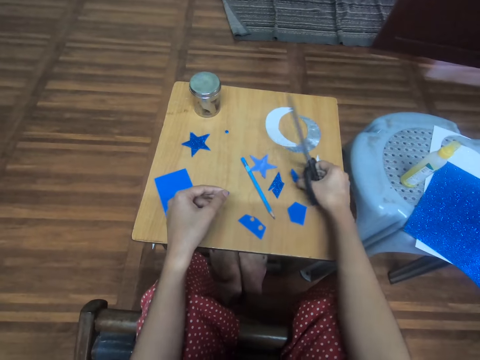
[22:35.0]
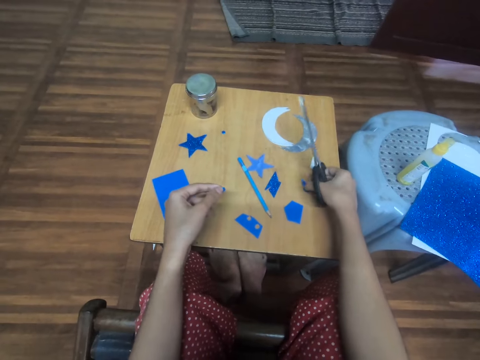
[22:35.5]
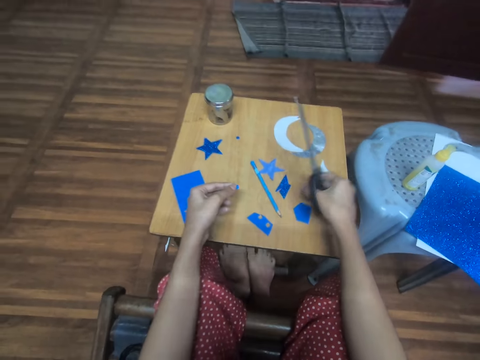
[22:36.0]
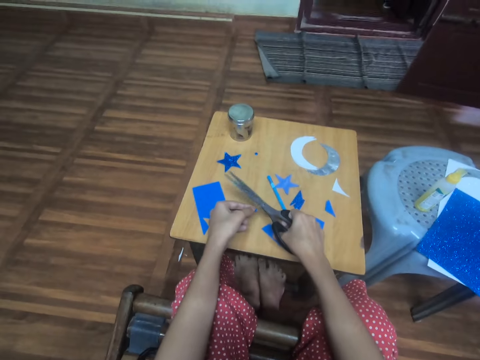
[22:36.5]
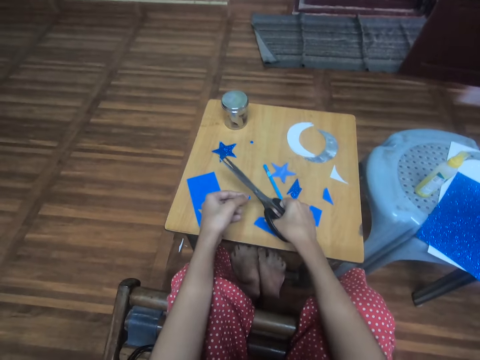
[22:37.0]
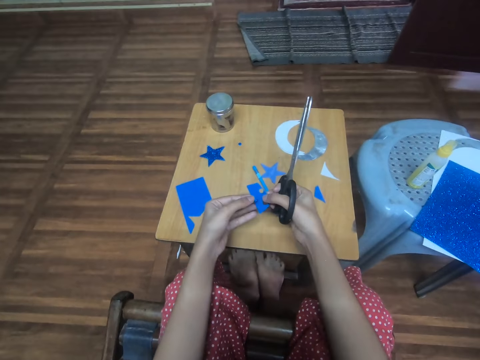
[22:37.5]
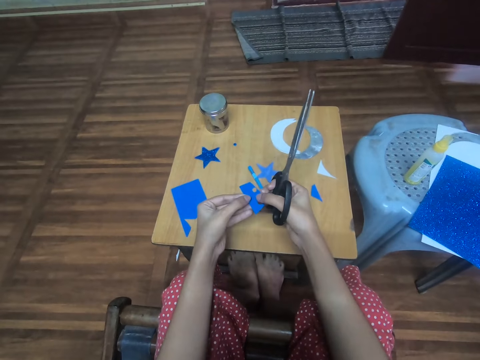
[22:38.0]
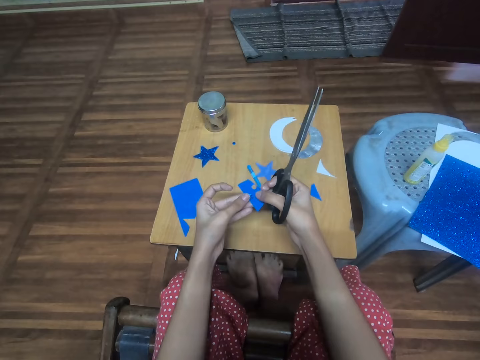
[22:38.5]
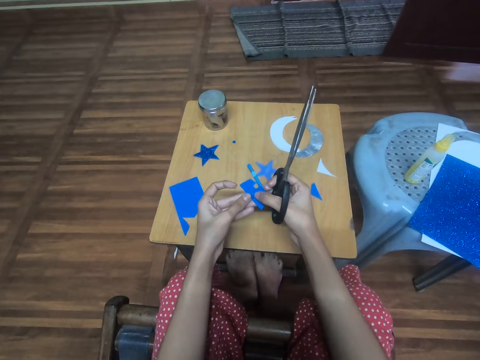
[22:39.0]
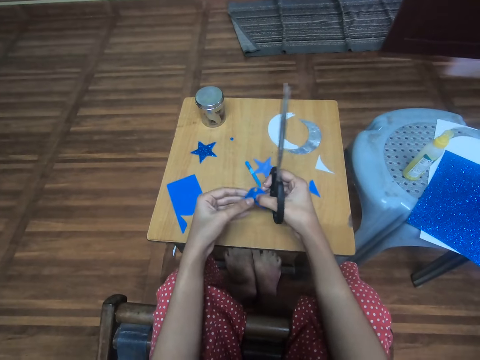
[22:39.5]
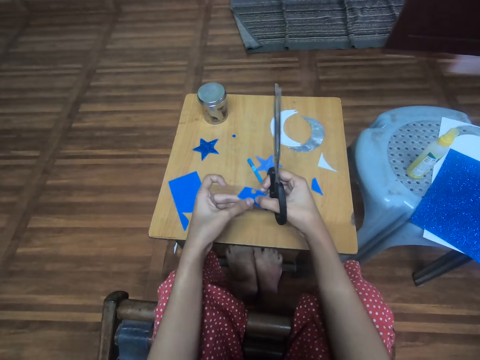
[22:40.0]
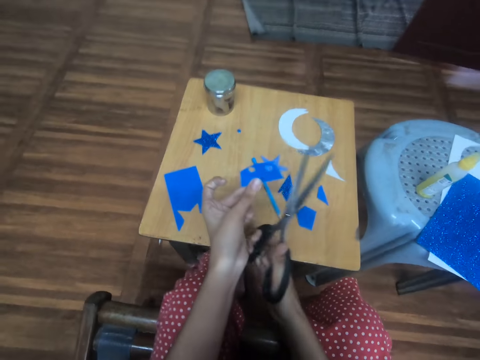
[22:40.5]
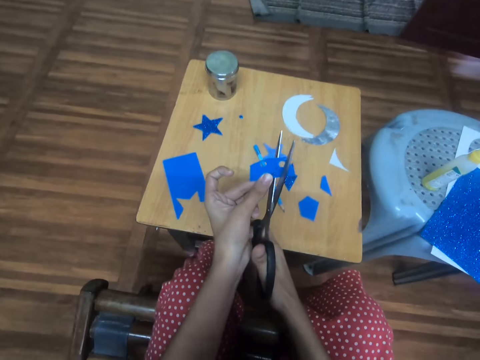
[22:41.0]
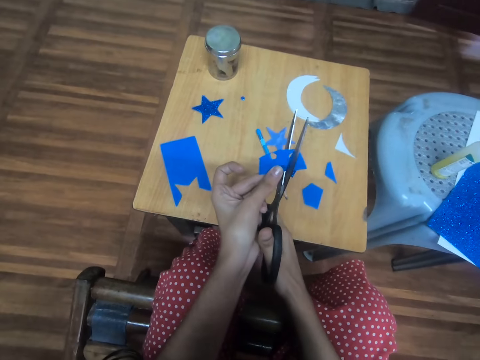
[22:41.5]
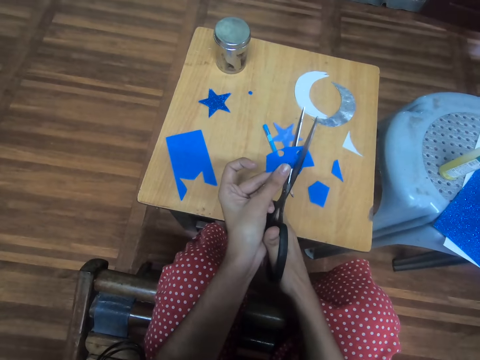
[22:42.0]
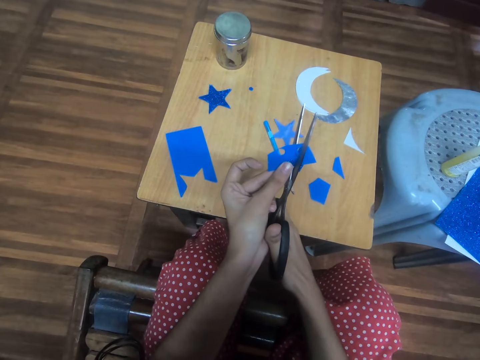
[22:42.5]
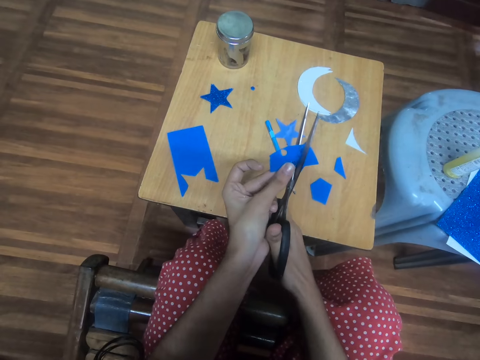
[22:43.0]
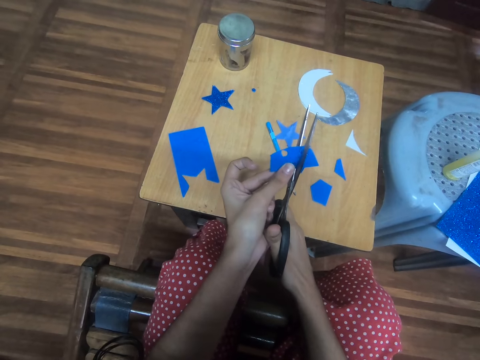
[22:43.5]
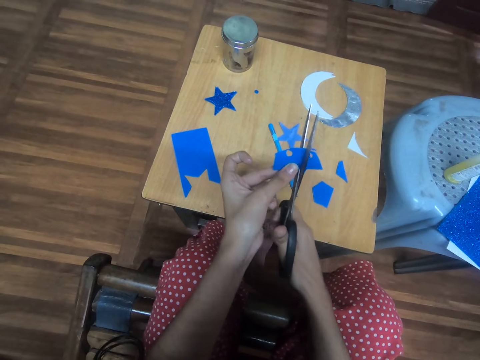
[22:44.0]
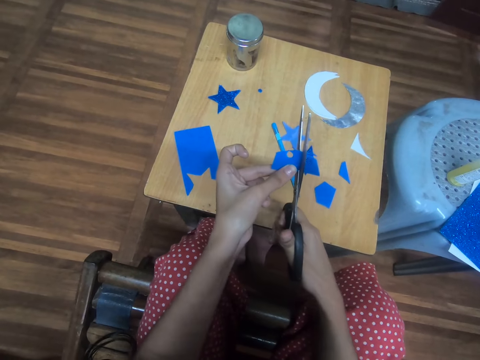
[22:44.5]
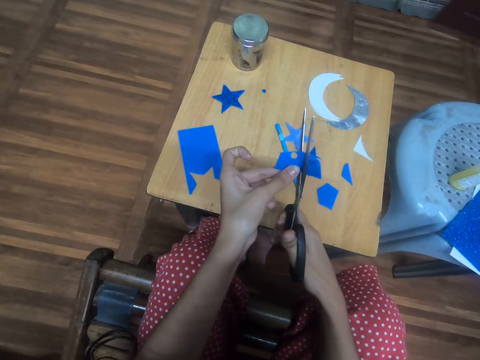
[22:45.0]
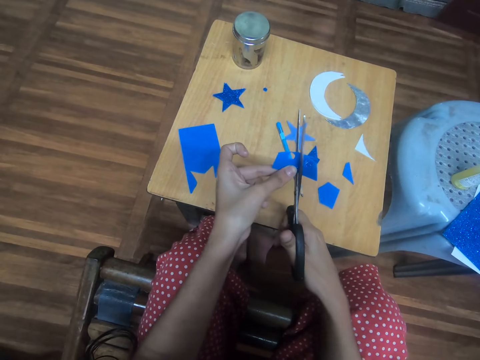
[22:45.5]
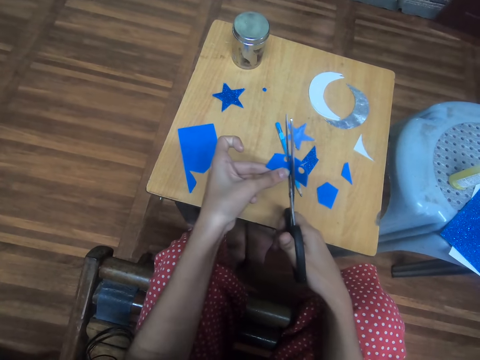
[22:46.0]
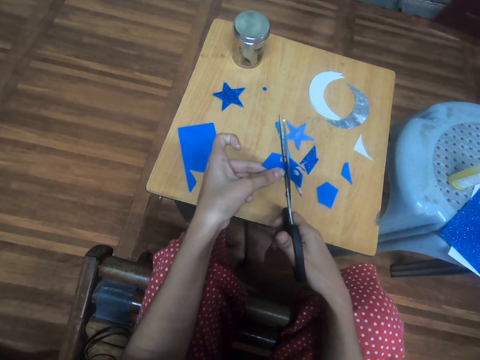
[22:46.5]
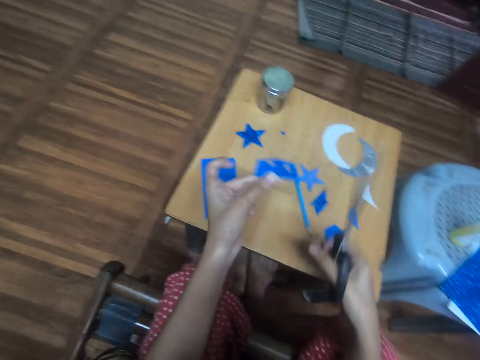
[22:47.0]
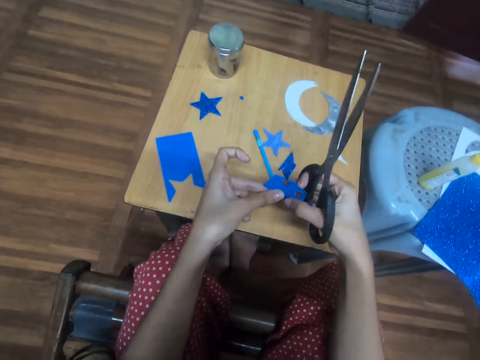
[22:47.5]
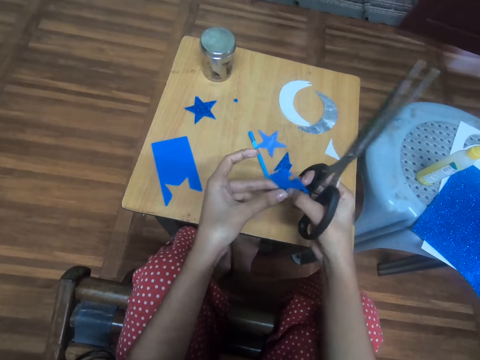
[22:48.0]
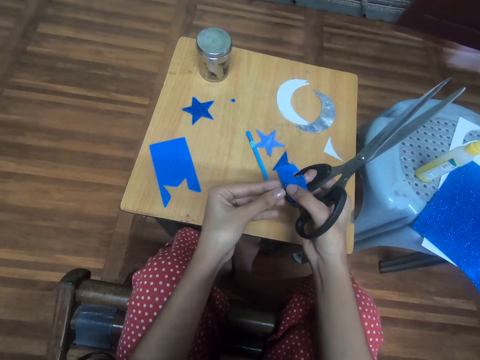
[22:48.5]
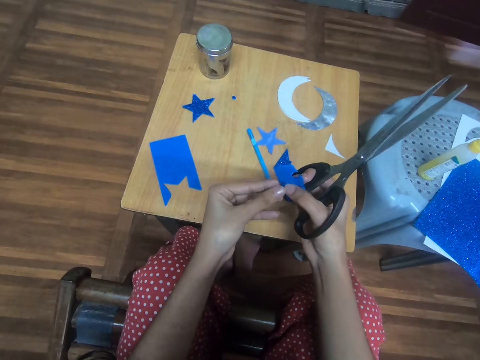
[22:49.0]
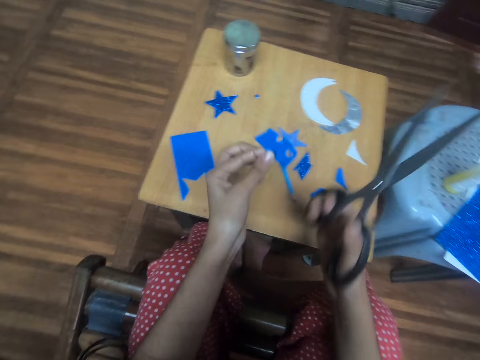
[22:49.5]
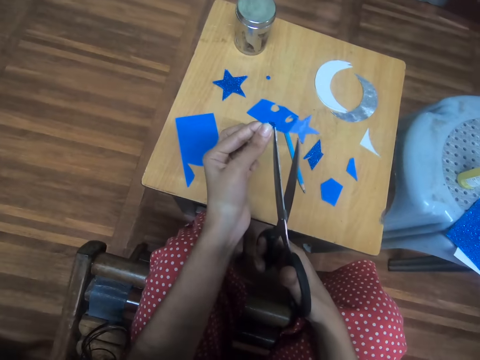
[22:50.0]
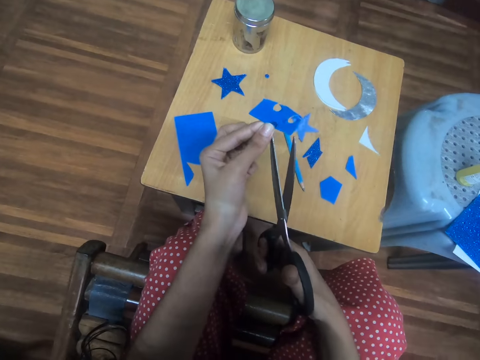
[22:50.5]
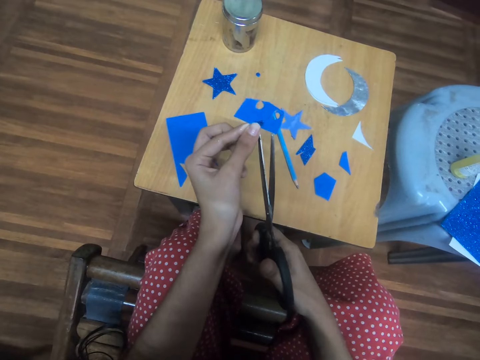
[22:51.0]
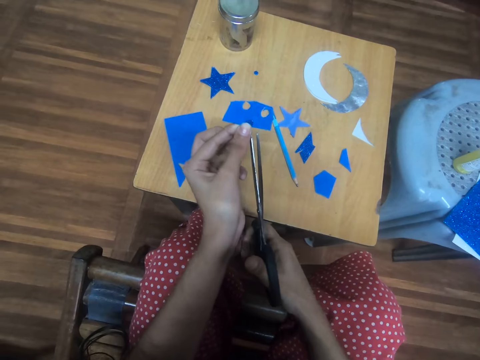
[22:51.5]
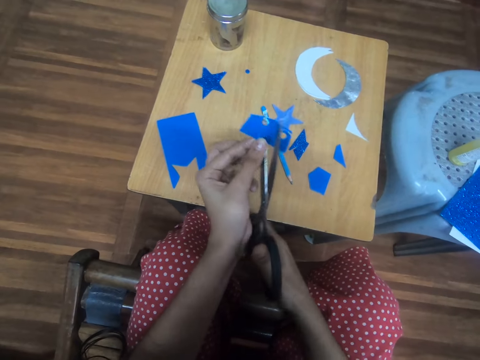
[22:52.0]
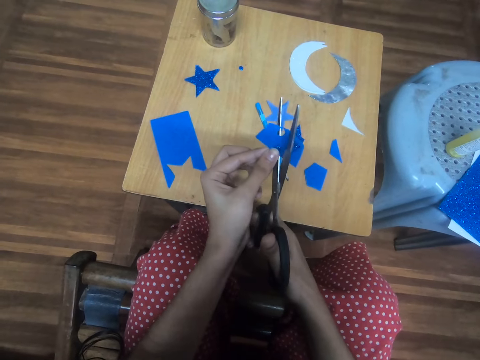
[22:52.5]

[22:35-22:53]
The camera wearer picks another piece of blue glitter foam sheet from the table with the right hand, and drops the piece of blue glitter foam sheet on the table with the right hand. They pick the blue cardboard on the table with the right hand. They overlay the second circle shaped blue glitter foam sheet on the piece of blue cardboard. They cut a third circle shaped glitter foam sheet from the piece of blue cardboard with the scissors. They turn a manila paper.

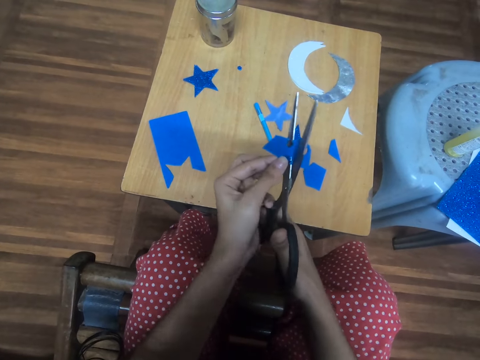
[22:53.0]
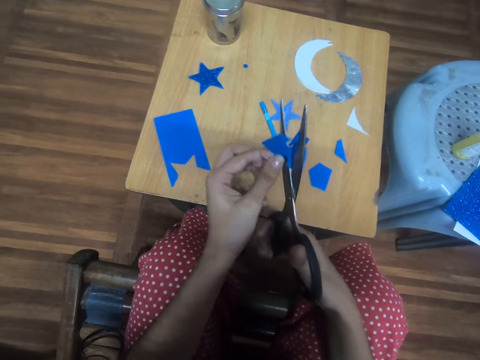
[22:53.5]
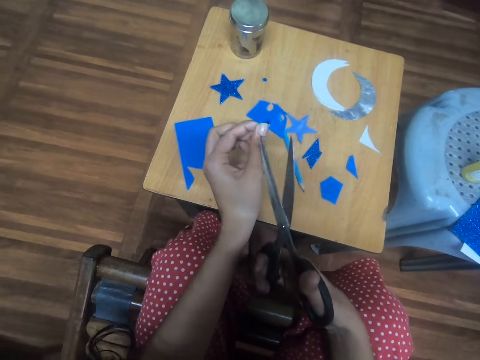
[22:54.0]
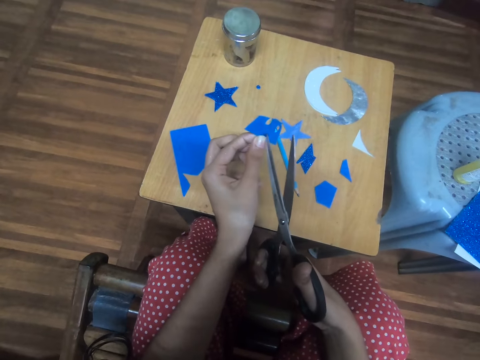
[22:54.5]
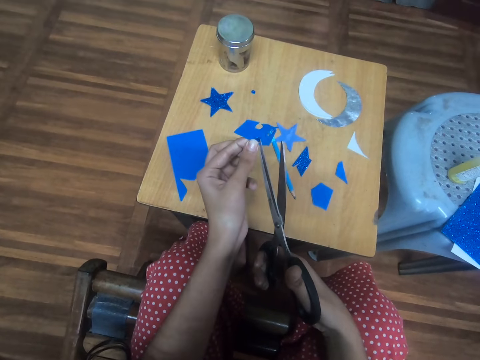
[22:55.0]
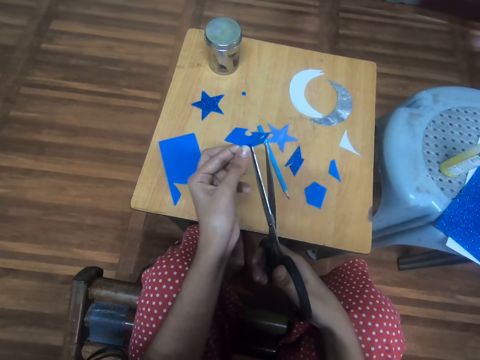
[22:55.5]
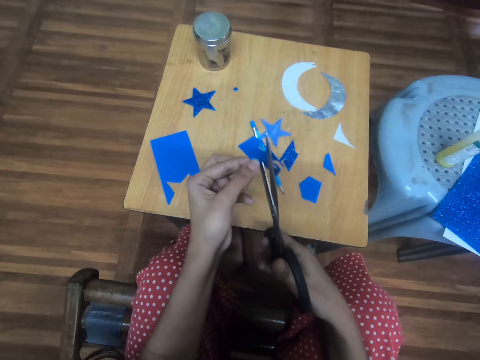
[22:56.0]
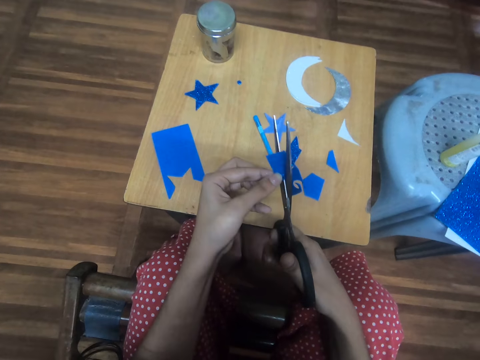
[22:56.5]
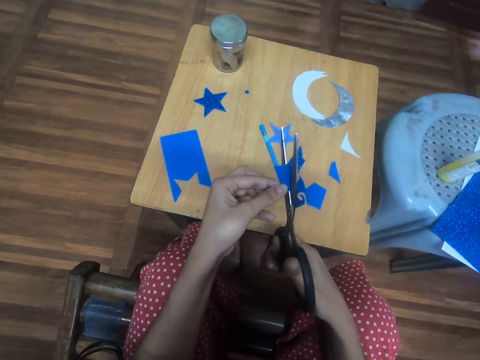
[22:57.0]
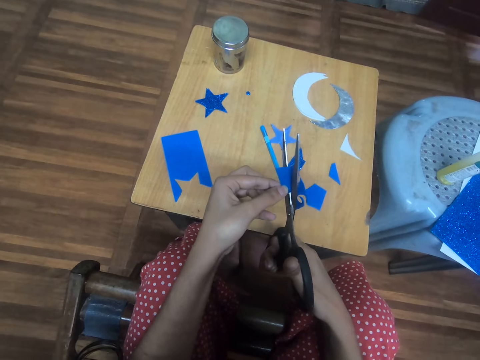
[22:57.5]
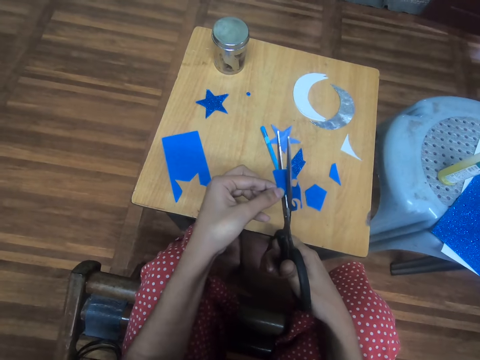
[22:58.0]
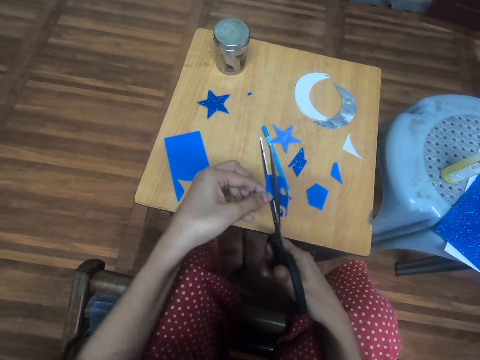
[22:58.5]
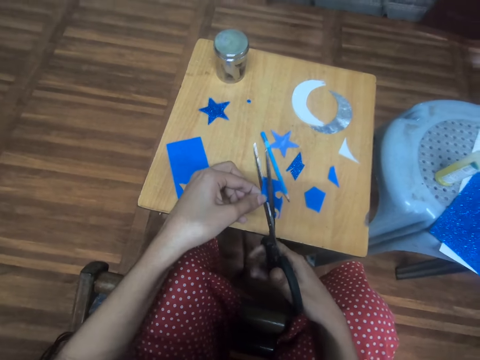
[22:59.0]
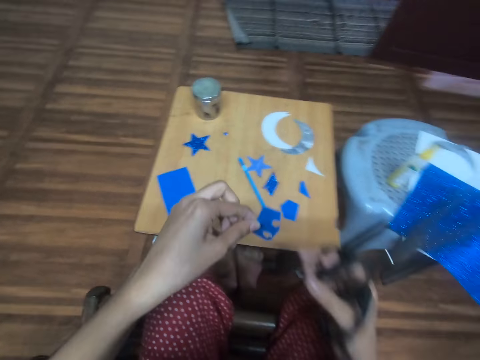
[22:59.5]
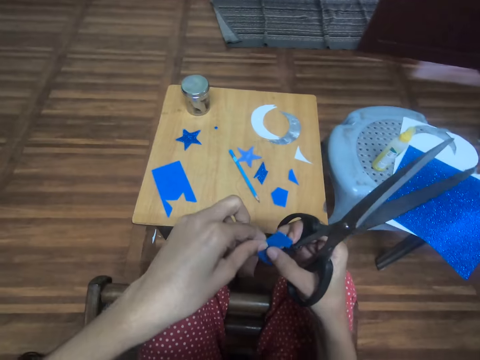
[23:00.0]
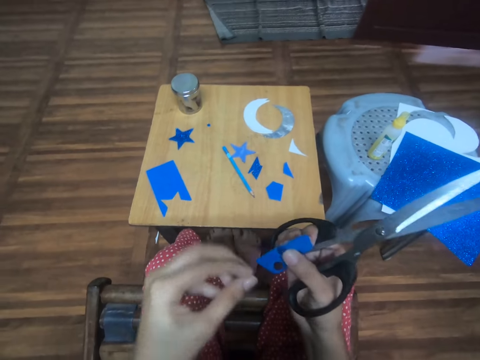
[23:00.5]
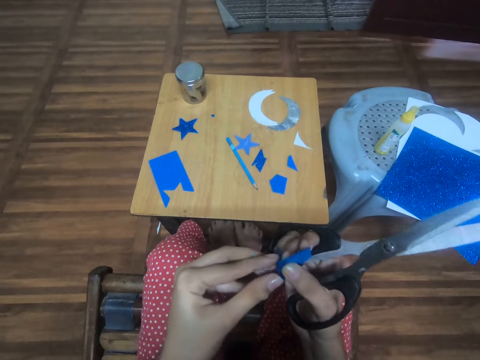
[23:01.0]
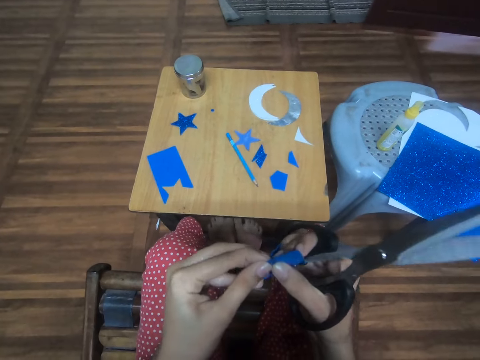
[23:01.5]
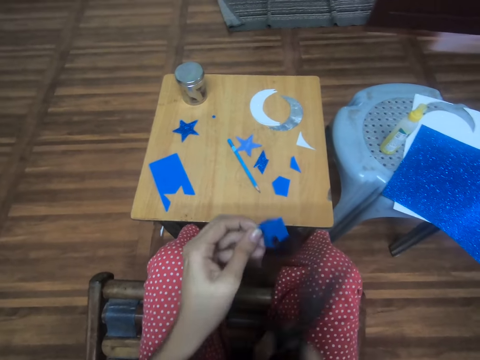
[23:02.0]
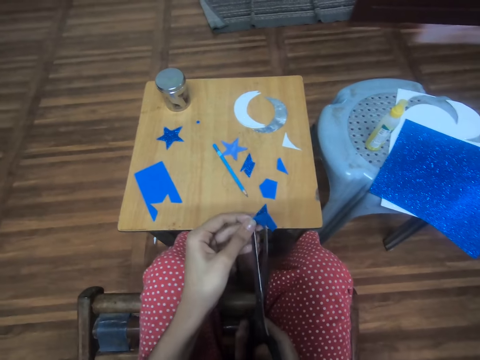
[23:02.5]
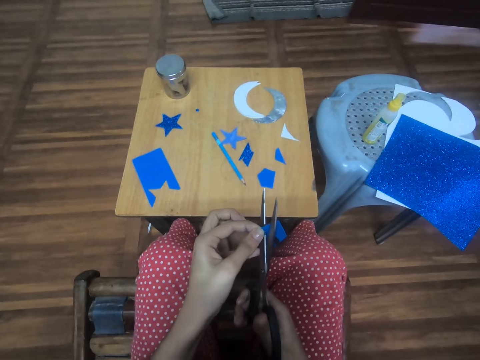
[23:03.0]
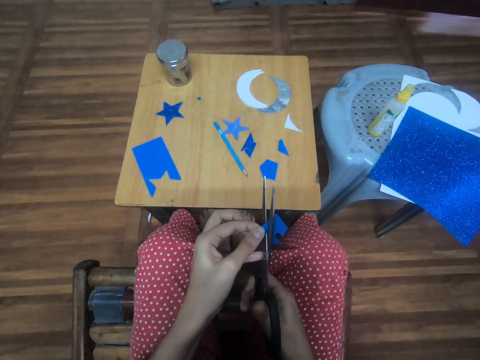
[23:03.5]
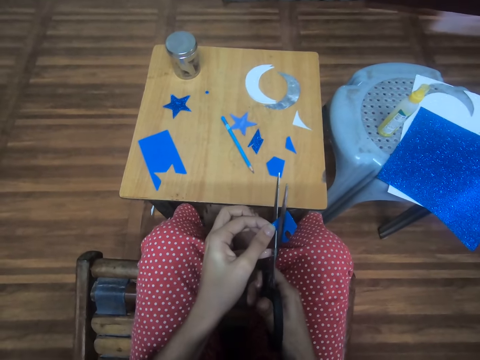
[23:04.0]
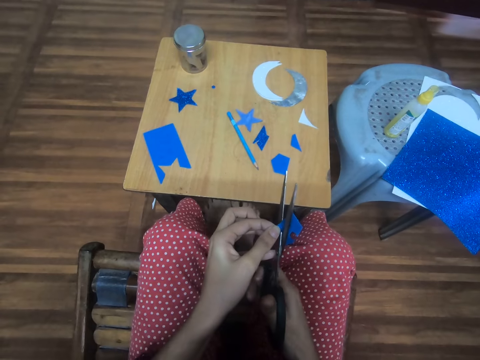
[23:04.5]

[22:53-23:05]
The camera wearer cuts a manila paper using scissors. They handle the manila paper.
